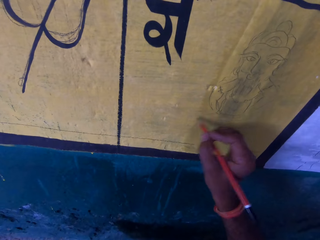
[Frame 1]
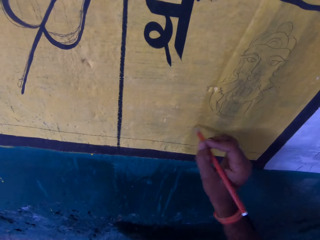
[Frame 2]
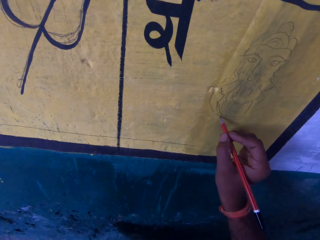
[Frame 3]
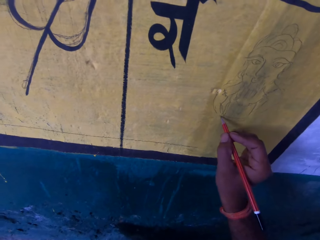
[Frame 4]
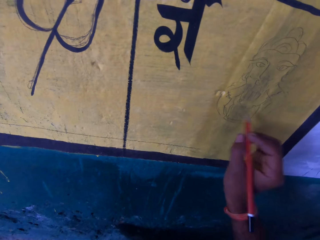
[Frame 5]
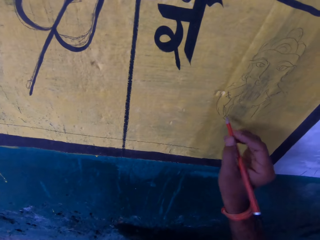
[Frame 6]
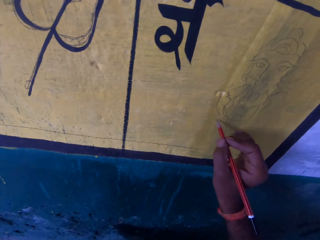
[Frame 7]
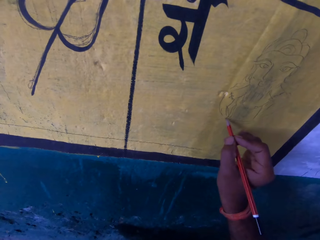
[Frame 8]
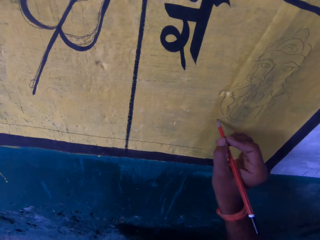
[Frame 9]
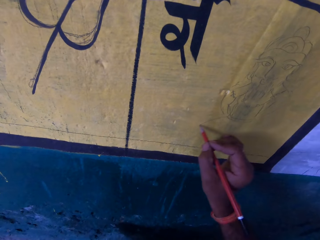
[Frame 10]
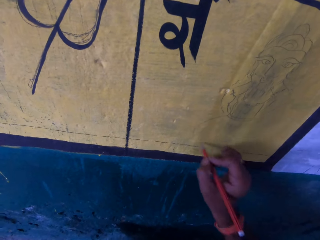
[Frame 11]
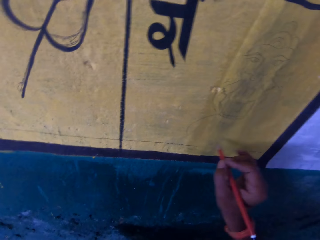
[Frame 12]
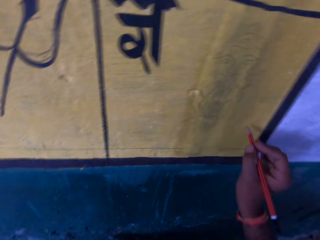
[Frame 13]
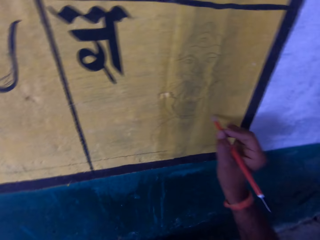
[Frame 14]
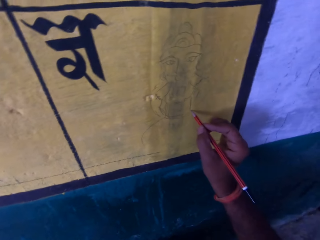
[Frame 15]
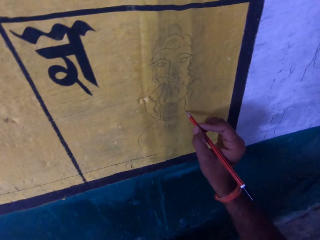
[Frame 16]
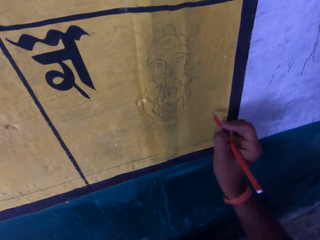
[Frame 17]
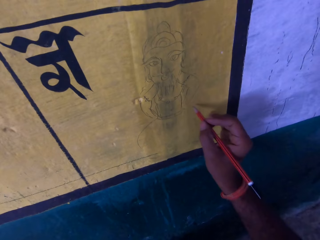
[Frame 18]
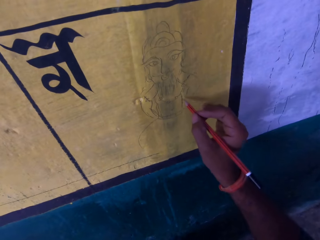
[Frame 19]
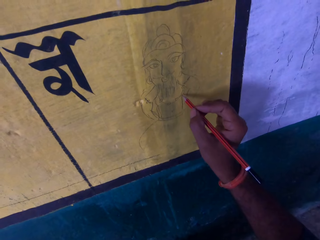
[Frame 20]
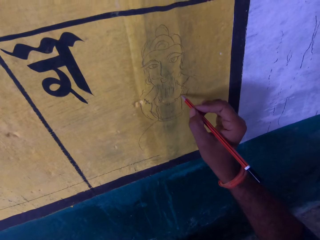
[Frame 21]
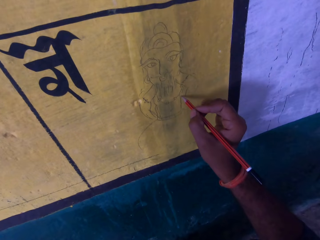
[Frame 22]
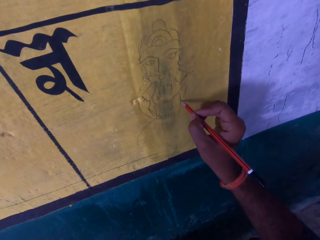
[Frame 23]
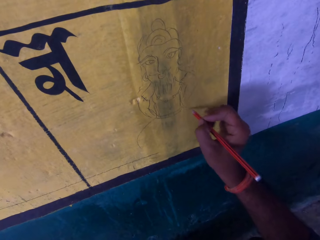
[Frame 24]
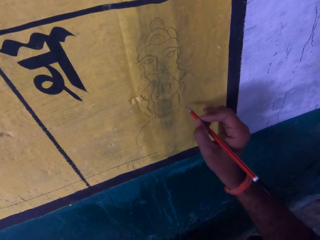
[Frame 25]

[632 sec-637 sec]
The camera wearer draws on the wall with a pencil.

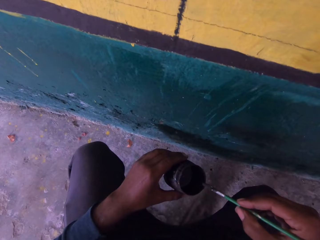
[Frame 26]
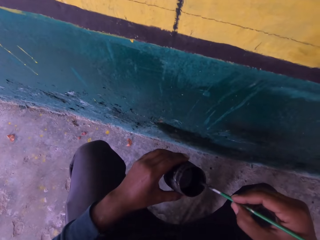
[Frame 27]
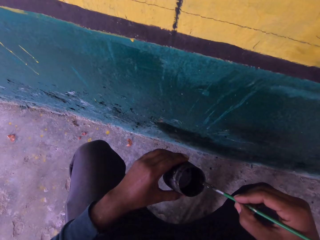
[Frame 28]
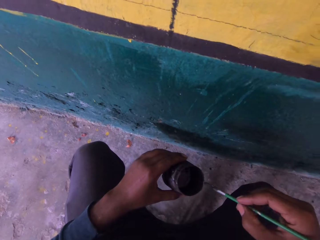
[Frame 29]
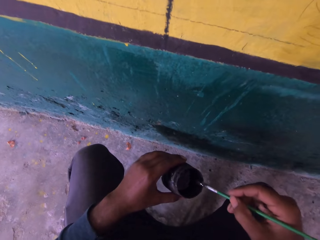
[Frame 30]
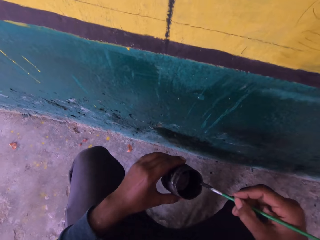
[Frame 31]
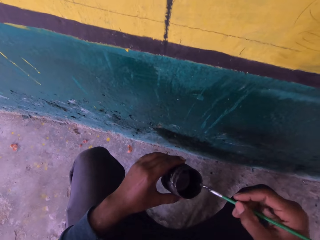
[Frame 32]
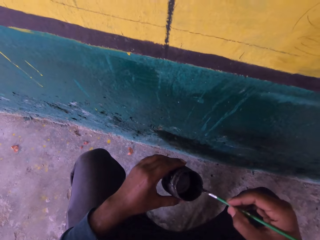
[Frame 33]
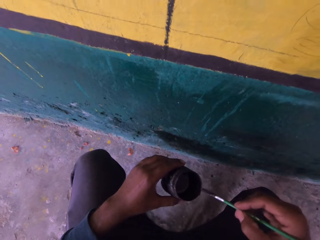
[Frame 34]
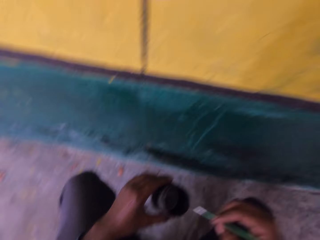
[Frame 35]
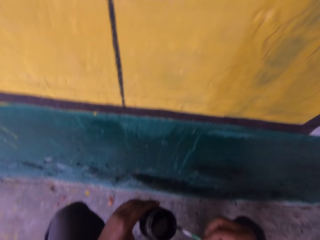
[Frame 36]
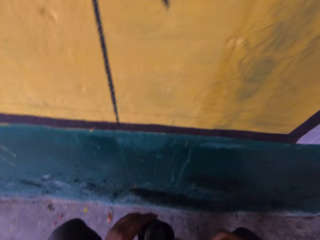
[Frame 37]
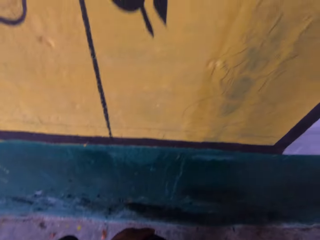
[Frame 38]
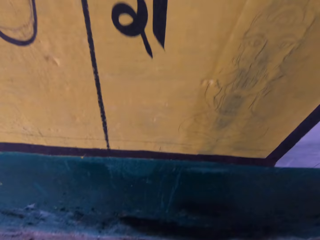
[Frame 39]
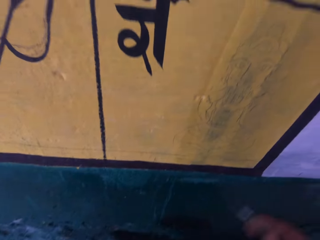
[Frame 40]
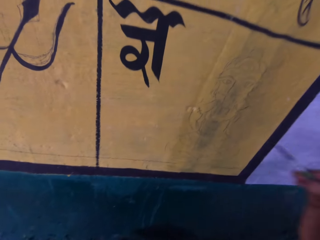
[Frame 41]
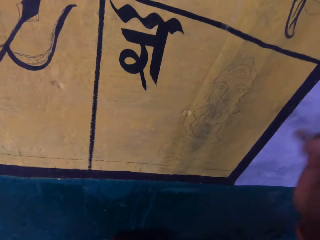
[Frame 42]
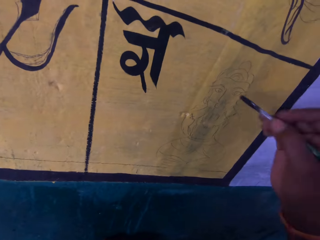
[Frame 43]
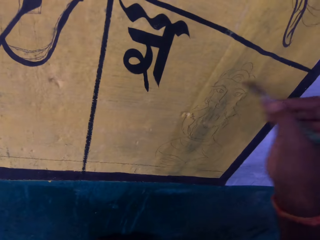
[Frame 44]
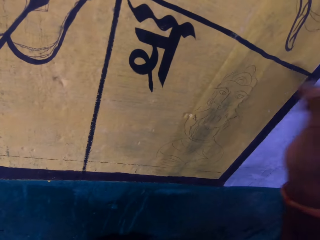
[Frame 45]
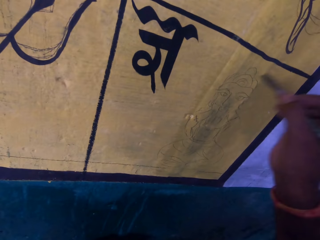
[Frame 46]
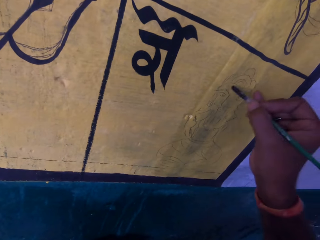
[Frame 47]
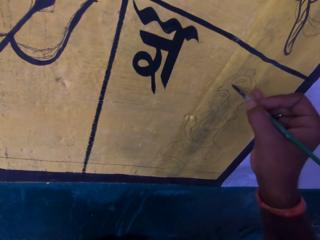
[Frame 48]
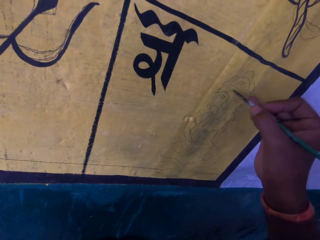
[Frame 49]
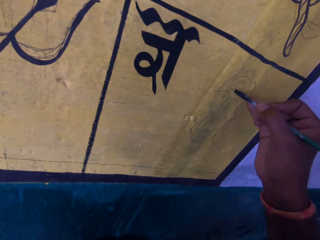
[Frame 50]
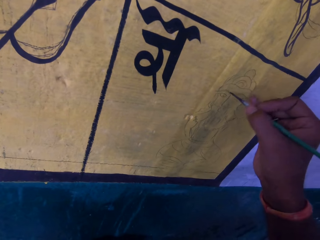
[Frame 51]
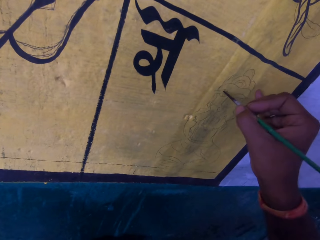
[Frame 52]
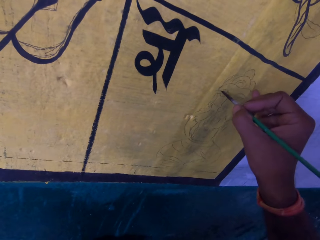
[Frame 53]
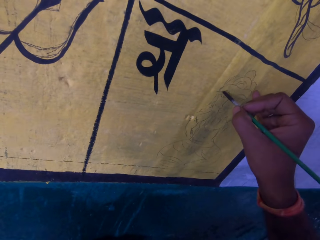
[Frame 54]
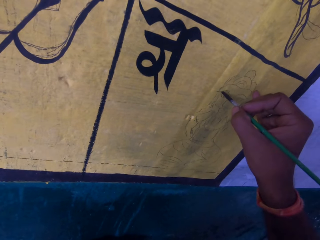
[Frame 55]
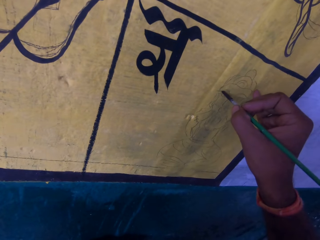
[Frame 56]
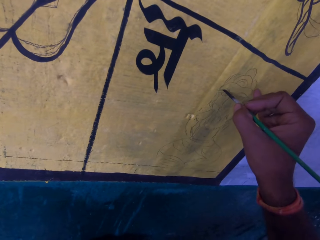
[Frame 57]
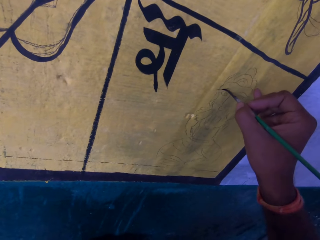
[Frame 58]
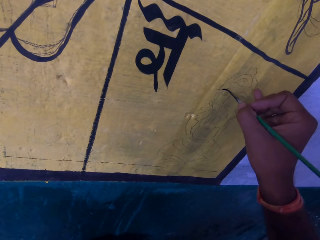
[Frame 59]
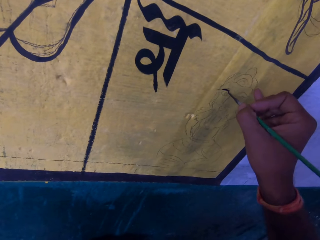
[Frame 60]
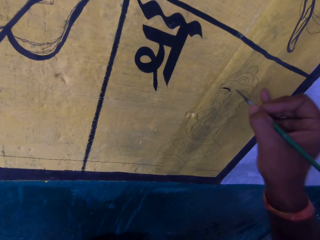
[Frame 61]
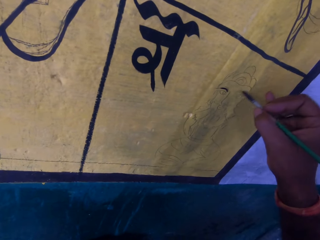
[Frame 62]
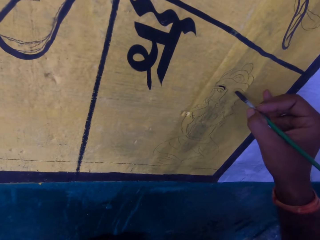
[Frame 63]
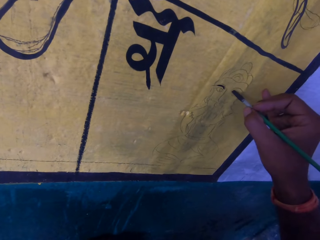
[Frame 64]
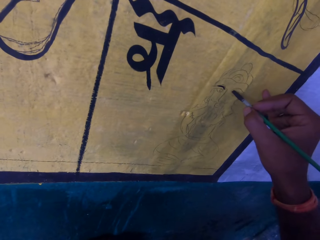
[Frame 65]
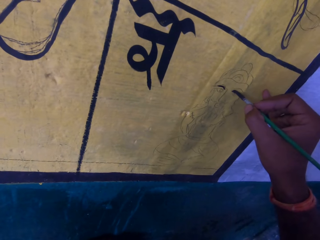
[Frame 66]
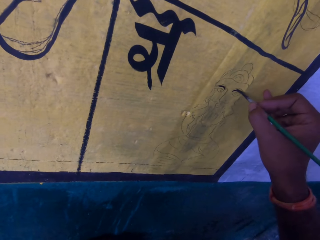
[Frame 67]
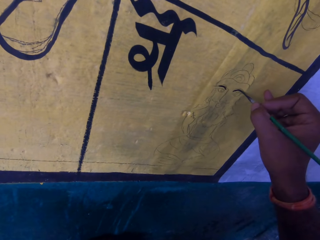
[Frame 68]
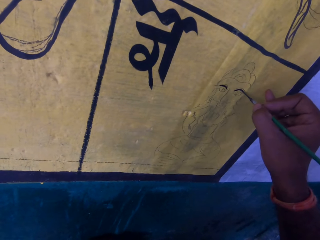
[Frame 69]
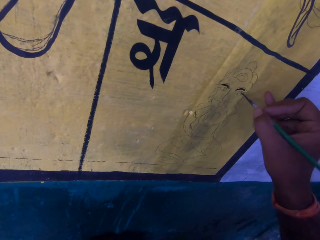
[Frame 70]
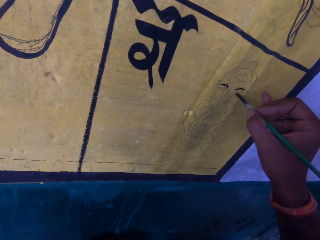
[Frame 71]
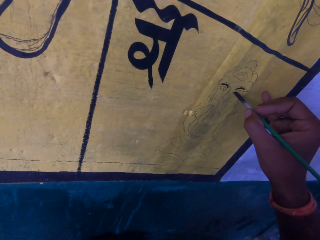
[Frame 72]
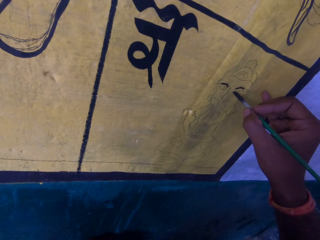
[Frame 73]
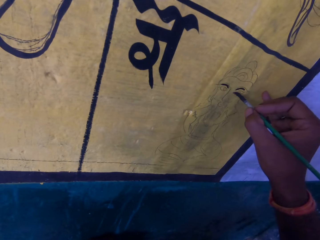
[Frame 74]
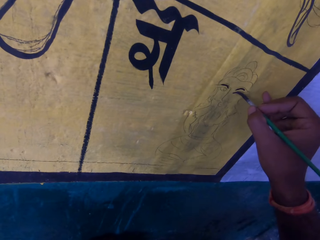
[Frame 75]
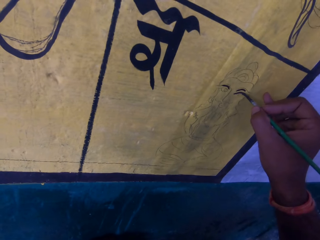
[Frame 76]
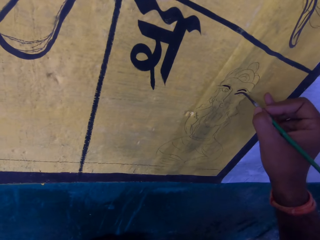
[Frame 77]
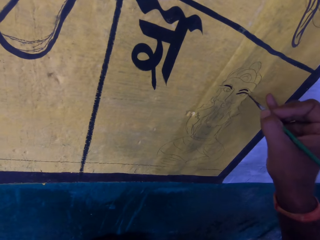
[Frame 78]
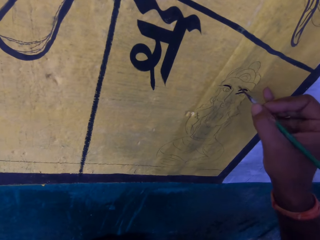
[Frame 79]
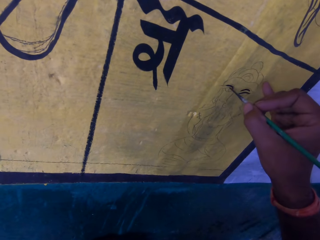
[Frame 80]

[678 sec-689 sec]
The camera wearer wipes the bristles of the brush on the container. He moves his hand forward. He paints the paint wall with the paint brush.

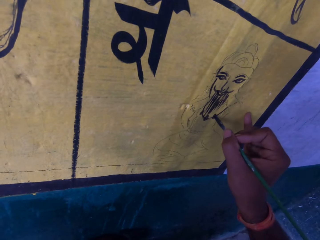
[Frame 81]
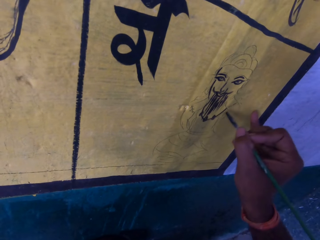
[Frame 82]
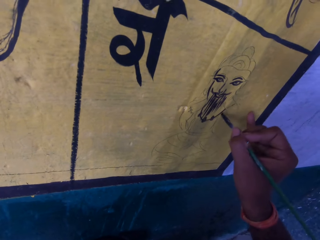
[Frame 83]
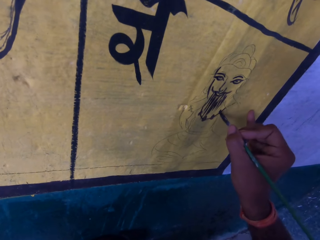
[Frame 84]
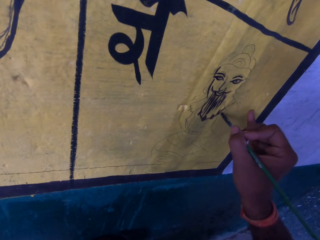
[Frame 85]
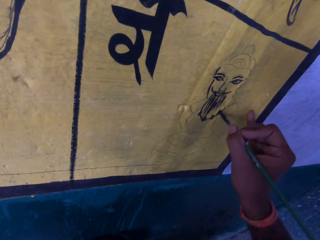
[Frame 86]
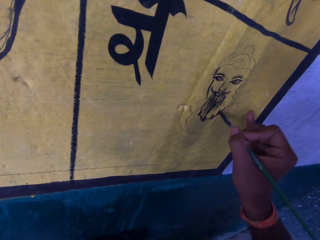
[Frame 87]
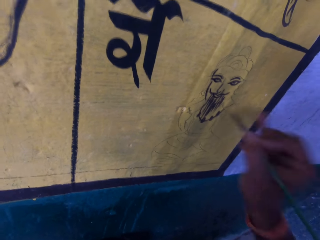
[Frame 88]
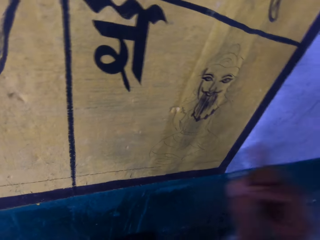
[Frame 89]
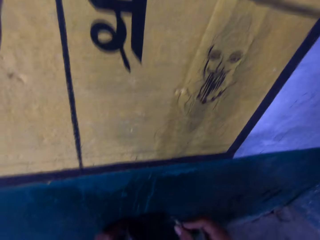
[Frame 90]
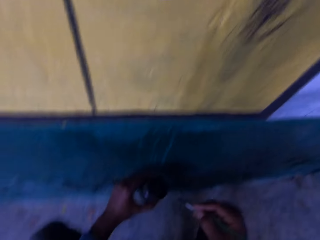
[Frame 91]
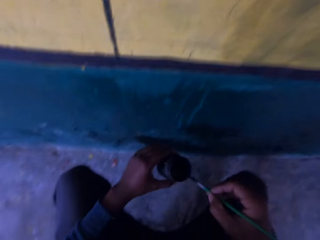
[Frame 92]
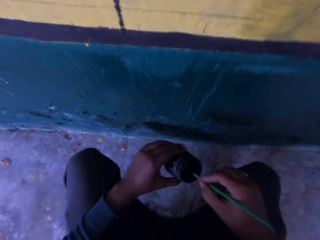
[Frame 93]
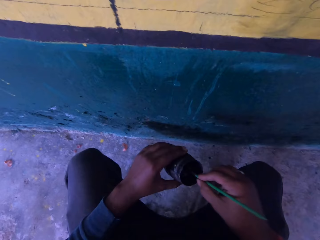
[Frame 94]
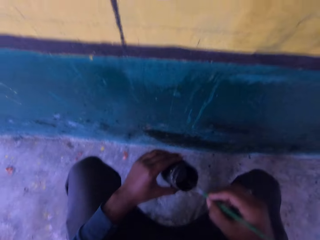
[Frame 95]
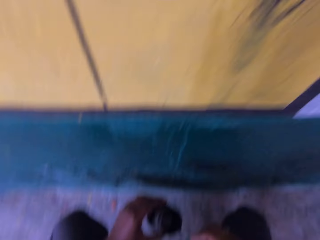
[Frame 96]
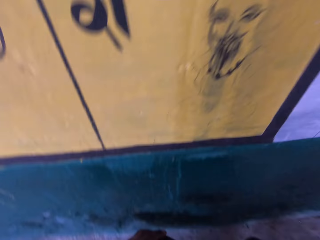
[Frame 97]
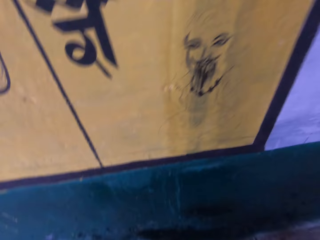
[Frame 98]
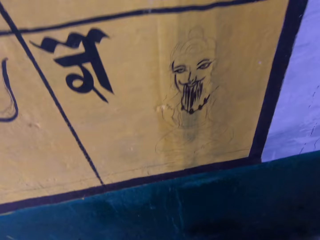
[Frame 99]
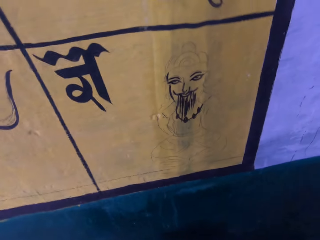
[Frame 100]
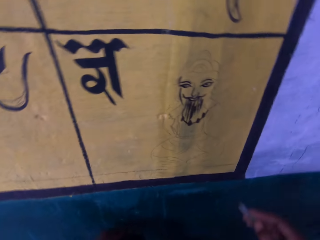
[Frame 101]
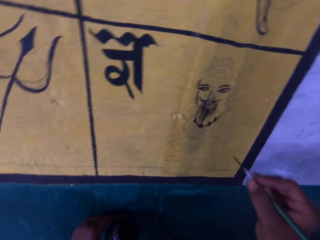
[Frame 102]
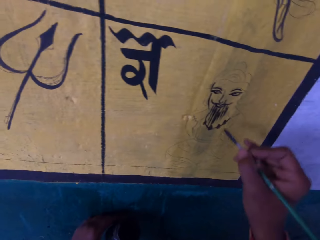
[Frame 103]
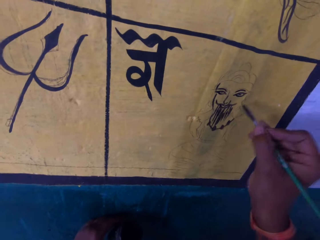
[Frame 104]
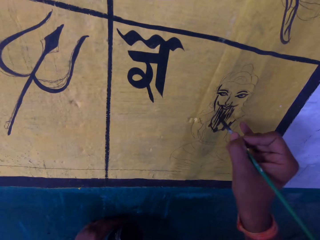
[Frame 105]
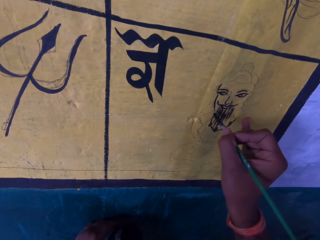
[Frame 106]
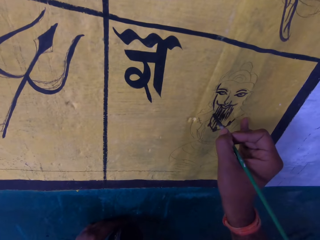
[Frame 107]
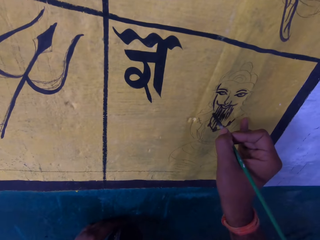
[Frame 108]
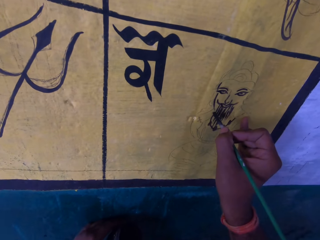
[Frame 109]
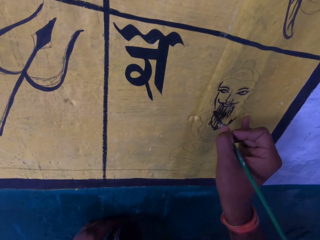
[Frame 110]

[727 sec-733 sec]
The camera wearer removes the paint brush from the paint wall. He lowers his hand towards the container. He dips the paint brush in the paint can. He wipes the paint brush on the edge of the paint can. He stares at the wall. He moves his hand forward. He paints the paint wall with the paint brush.
